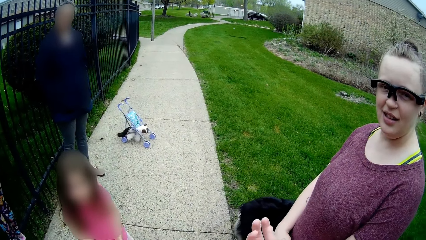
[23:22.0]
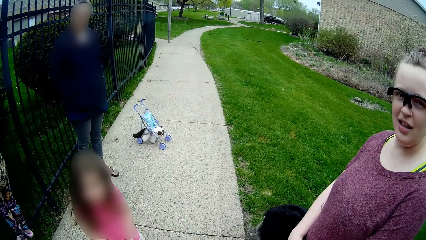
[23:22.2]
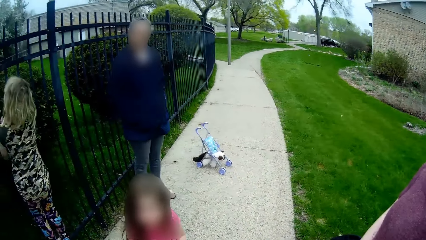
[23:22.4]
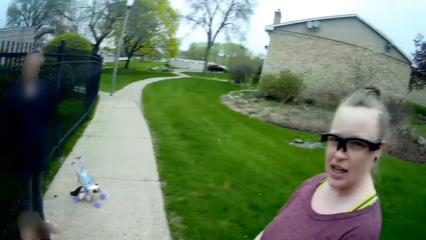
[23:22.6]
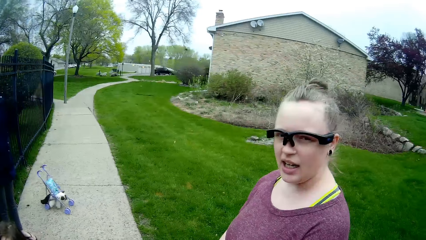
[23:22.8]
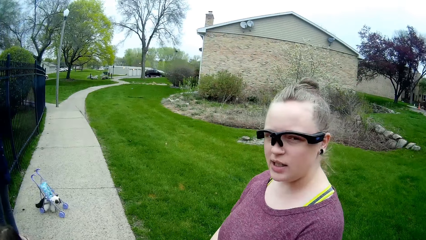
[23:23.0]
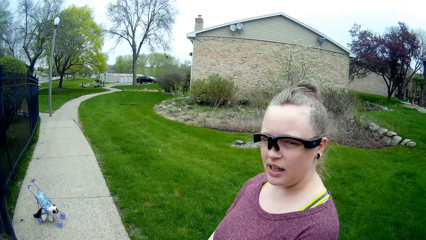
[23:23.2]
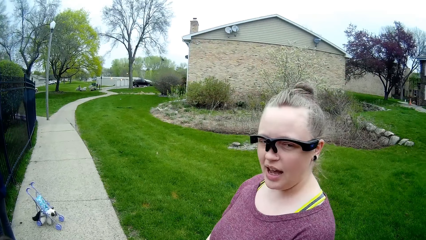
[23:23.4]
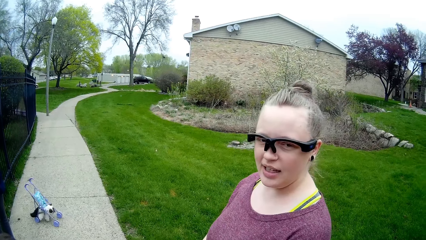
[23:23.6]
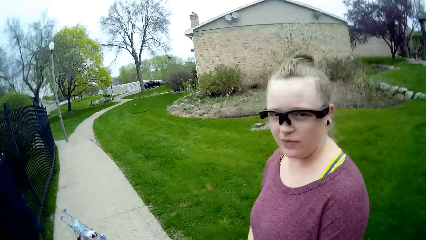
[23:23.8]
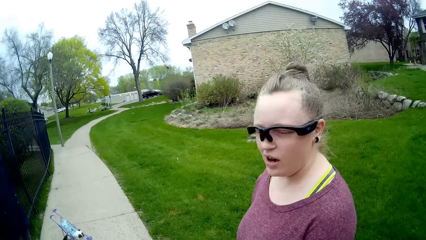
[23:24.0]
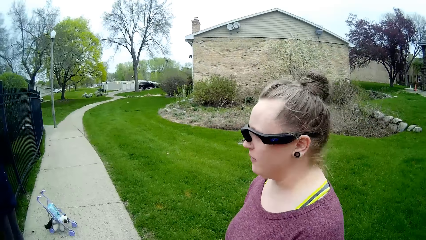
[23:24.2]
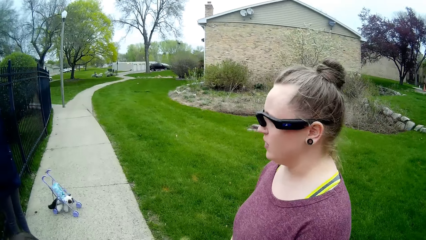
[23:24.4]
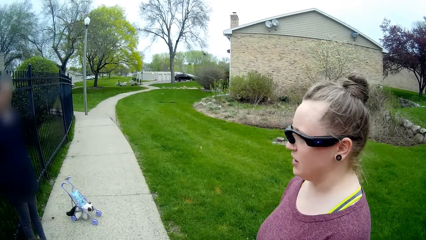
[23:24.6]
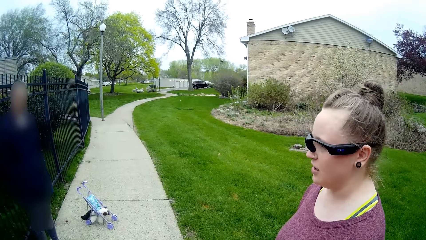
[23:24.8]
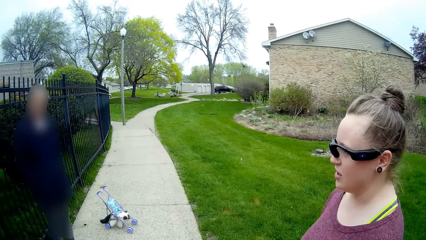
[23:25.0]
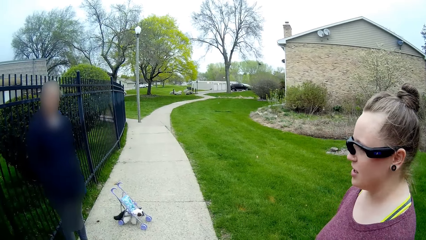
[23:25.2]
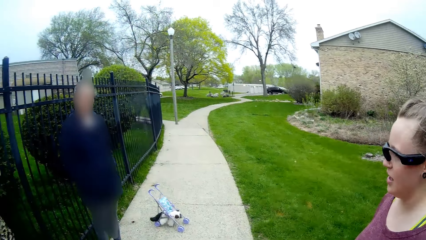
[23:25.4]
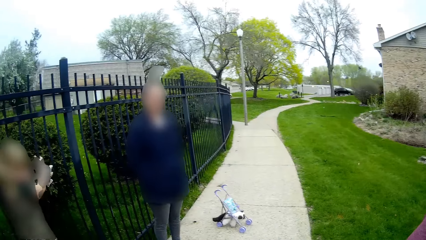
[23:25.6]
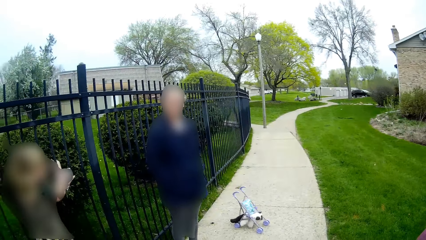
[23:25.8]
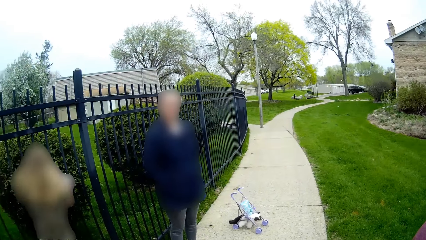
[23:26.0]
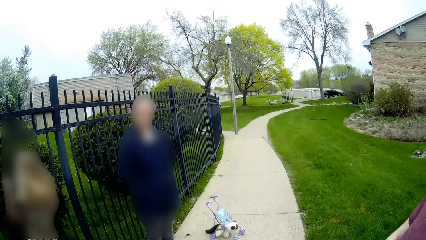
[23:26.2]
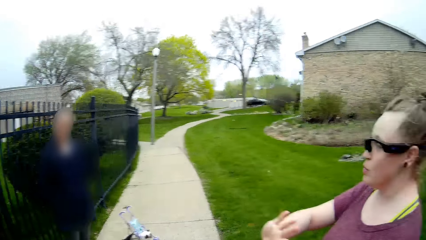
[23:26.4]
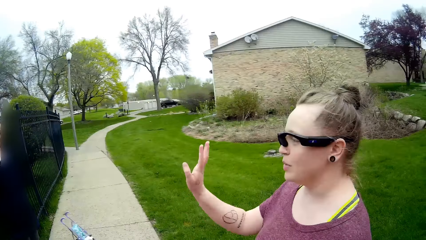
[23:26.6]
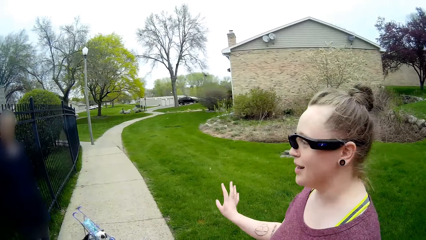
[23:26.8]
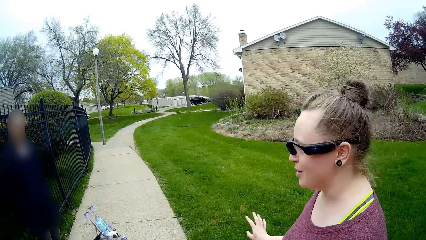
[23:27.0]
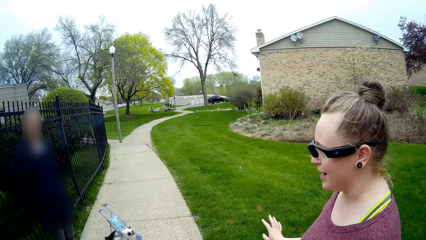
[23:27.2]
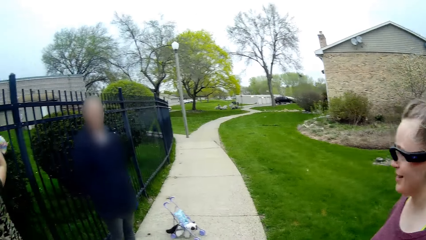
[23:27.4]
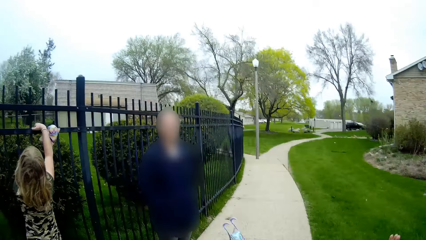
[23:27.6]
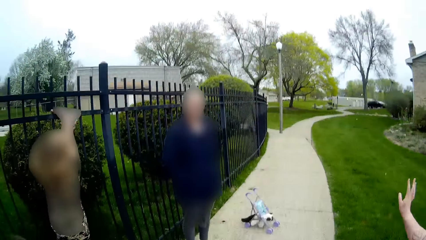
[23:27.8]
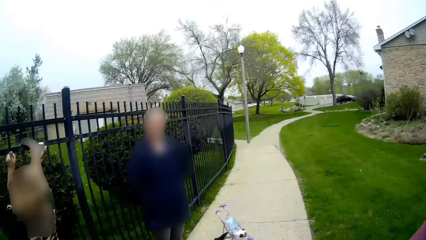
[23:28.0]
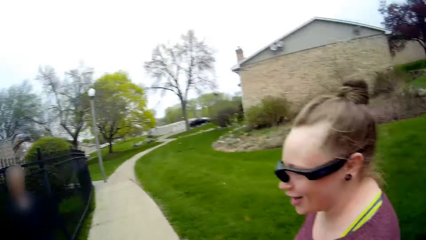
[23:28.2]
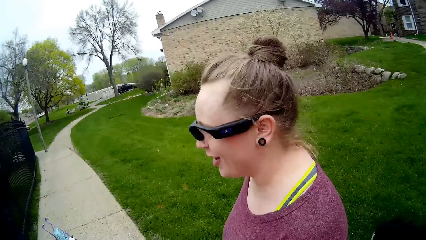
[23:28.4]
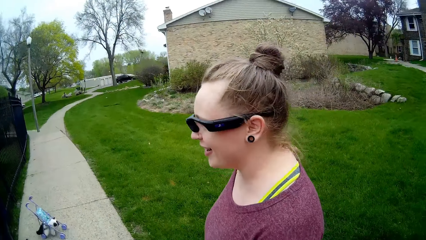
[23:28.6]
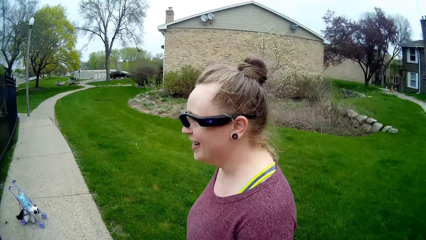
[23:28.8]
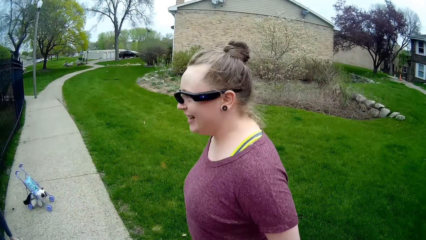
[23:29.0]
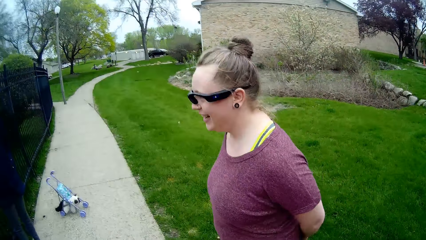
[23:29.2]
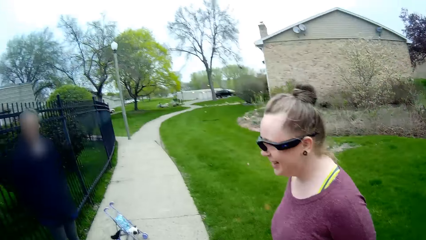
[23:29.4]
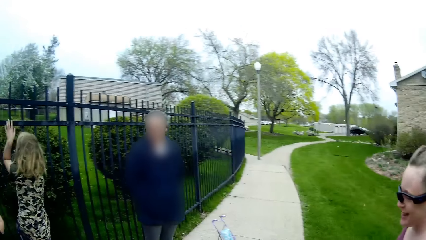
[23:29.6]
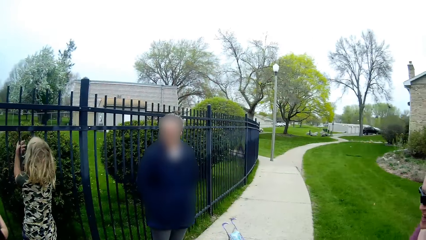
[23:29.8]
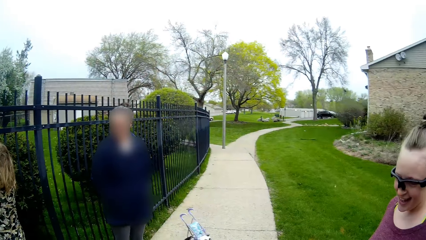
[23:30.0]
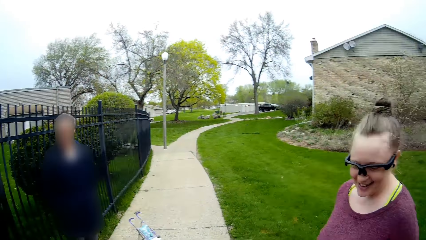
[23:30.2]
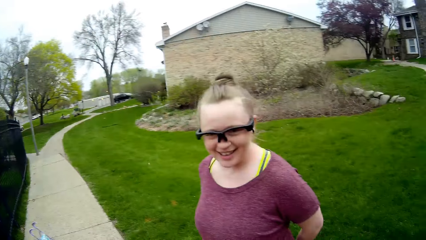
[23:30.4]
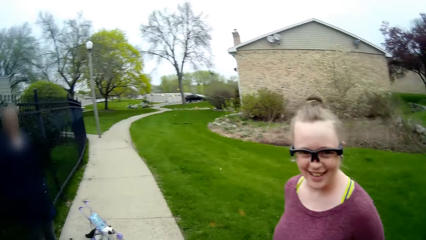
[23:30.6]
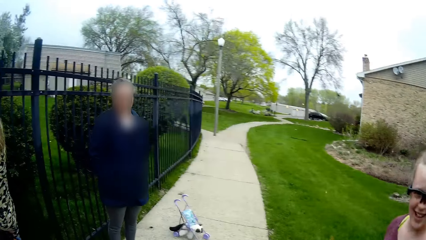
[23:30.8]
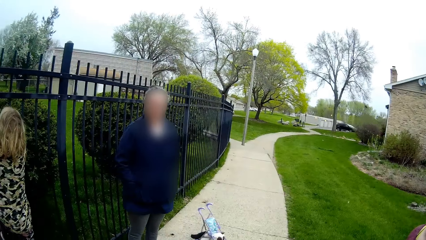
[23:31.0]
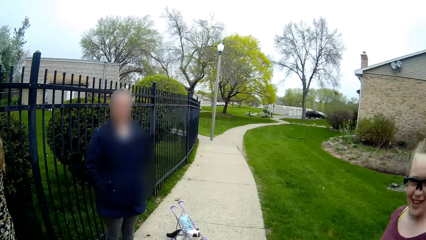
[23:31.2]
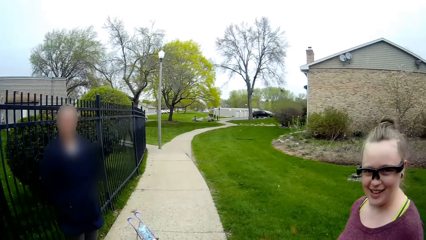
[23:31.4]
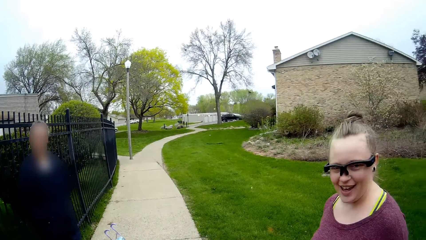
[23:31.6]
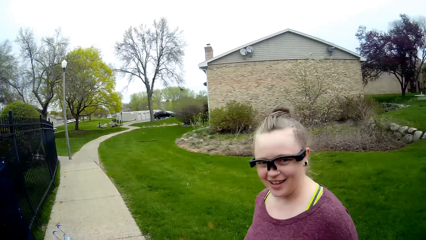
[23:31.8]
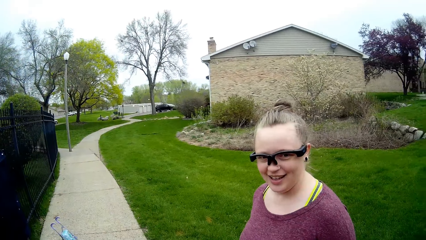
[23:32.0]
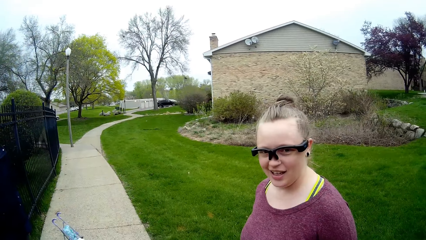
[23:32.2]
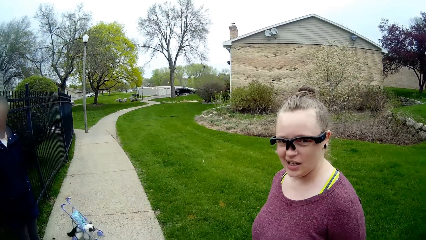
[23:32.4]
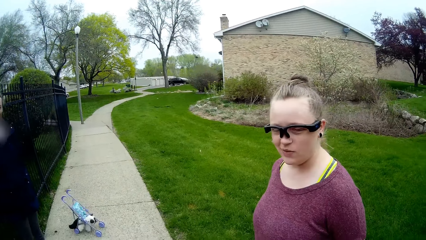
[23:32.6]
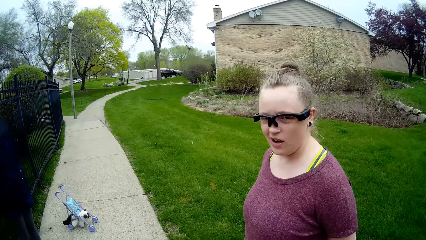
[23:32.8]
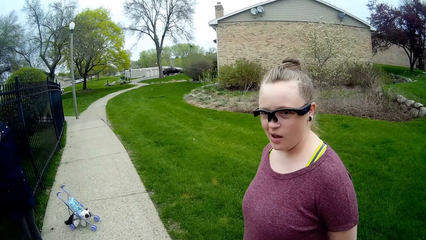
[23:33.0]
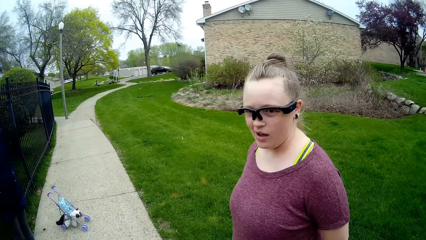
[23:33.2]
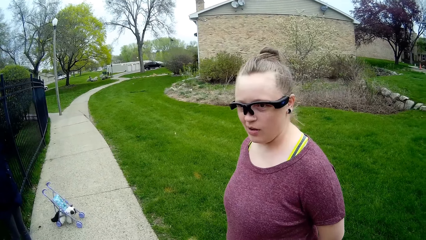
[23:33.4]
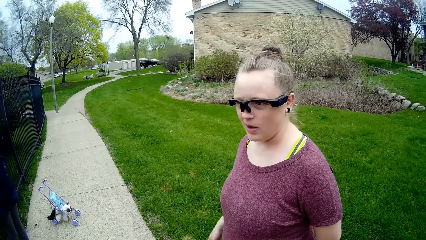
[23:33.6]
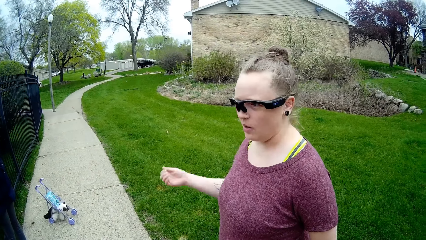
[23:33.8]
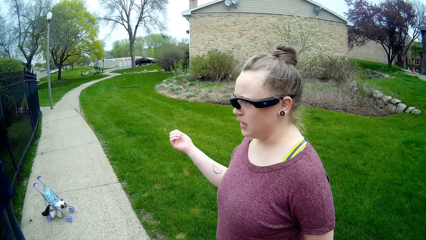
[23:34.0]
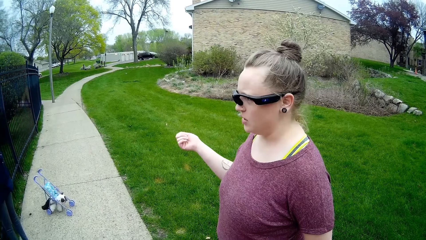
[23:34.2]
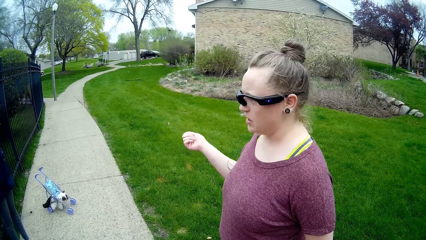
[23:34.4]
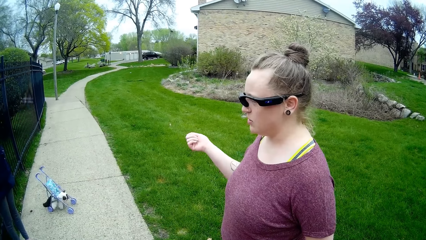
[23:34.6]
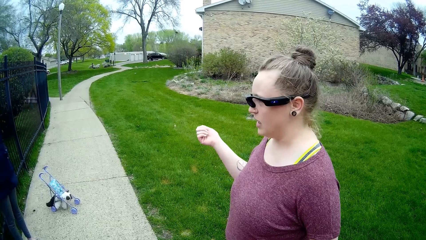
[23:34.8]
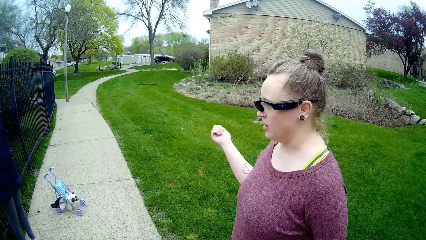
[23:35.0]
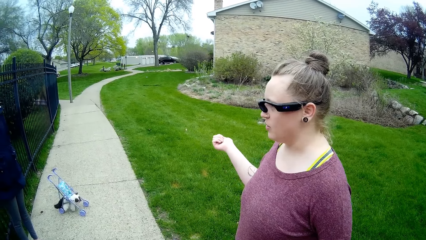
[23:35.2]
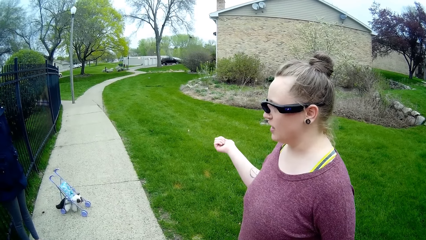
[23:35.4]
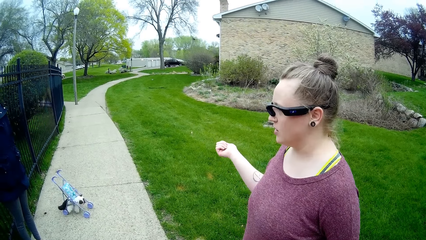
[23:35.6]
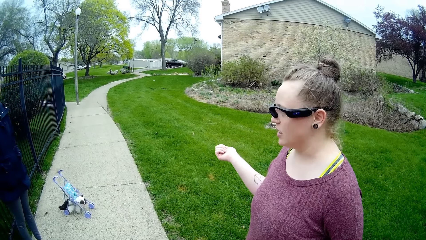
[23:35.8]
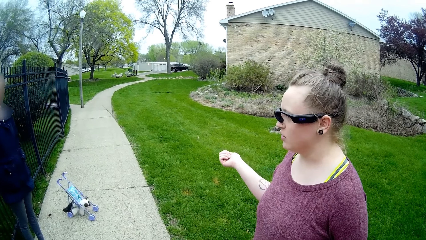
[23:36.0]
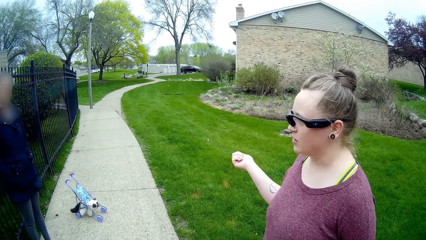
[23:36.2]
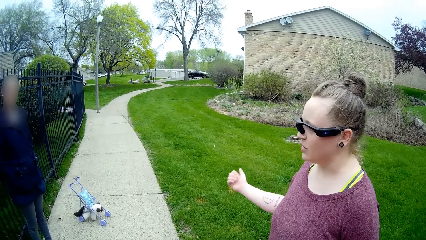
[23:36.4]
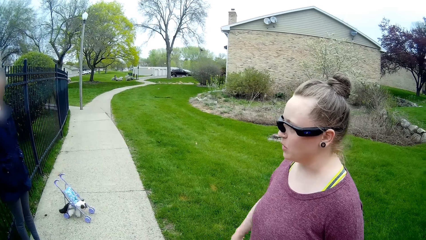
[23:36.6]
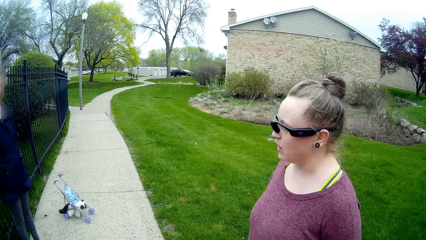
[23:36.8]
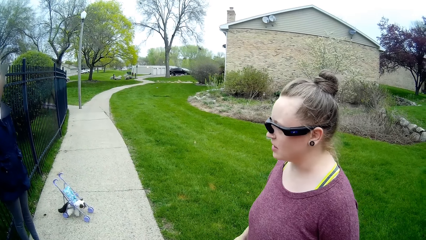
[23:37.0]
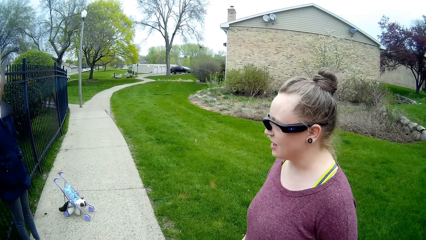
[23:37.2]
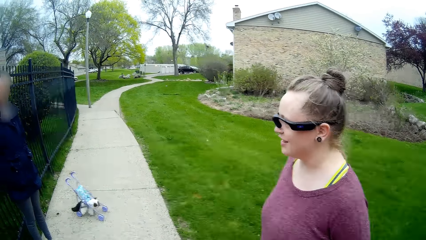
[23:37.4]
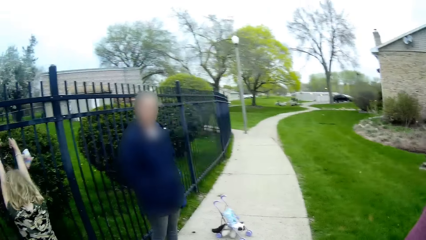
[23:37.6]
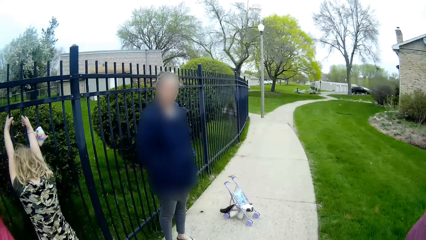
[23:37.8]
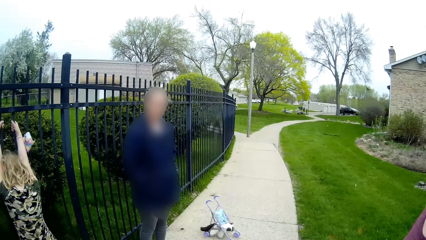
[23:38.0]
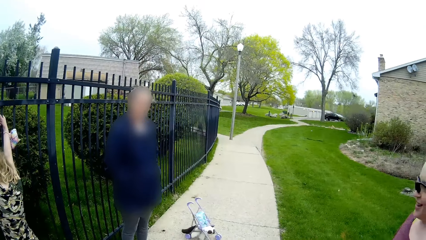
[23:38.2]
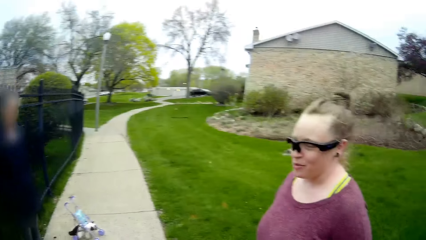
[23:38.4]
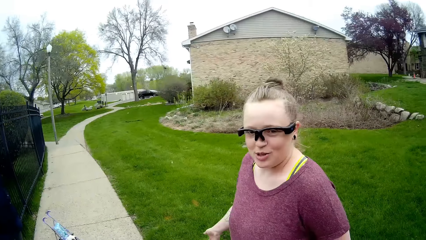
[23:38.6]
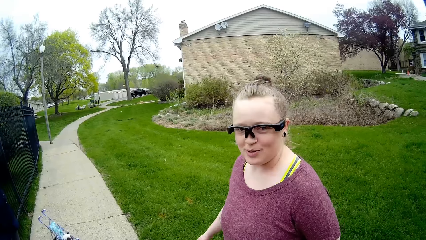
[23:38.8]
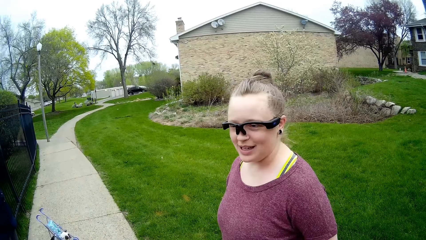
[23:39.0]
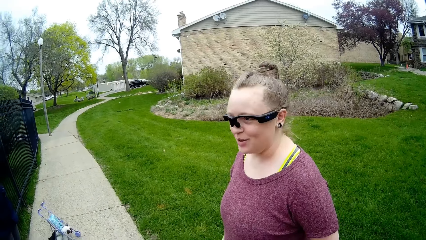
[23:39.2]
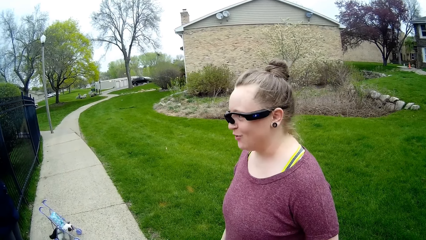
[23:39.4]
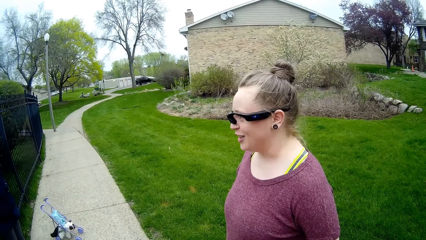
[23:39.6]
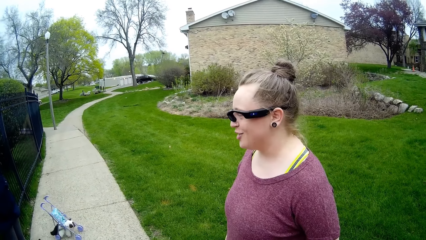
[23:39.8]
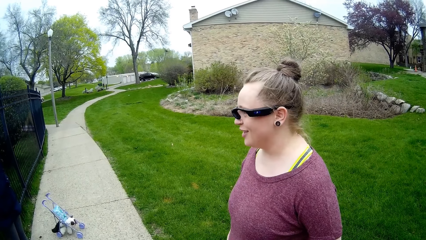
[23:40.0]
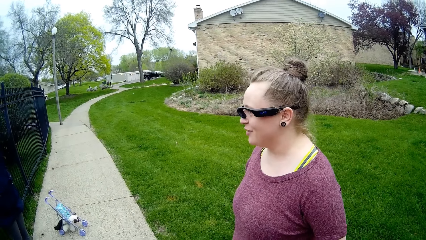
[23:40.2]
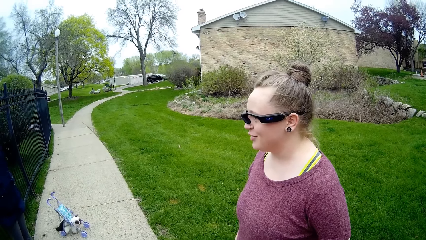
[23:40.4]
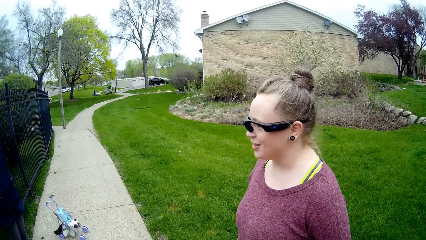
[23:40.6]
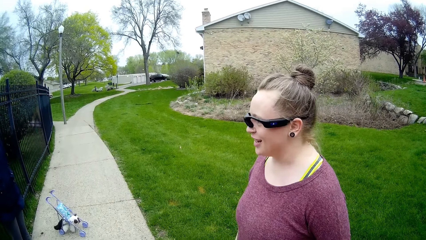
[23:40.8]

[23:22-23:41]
The camera wearer moves the right hand.
